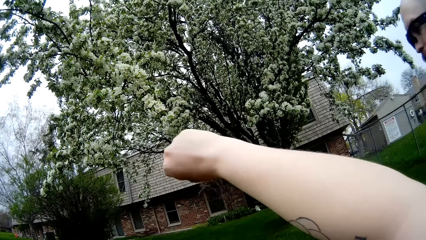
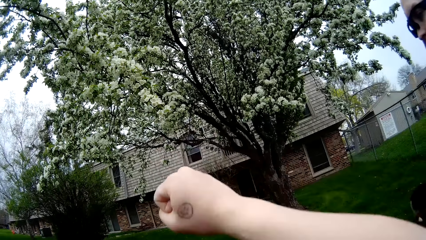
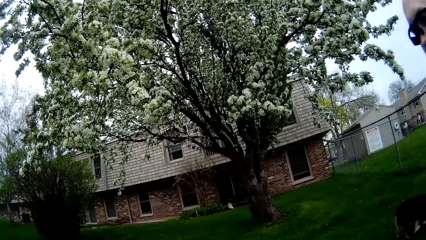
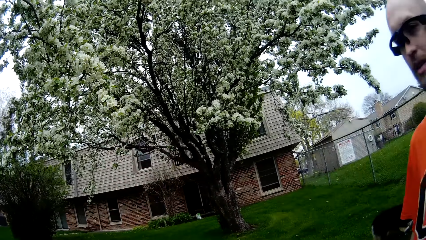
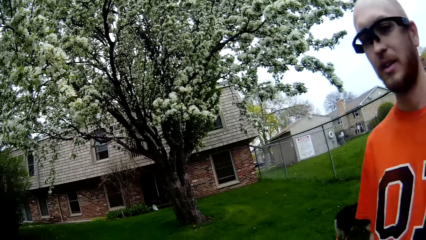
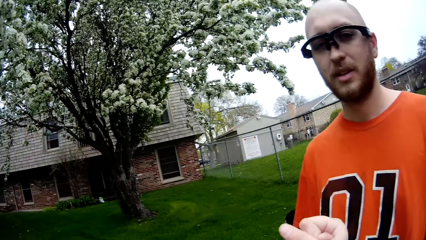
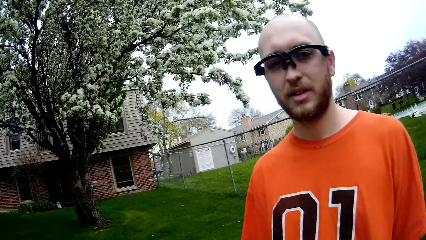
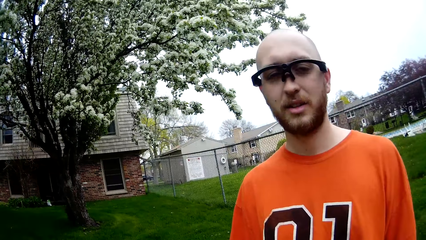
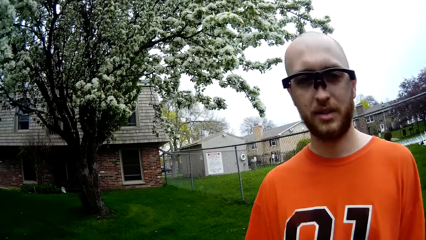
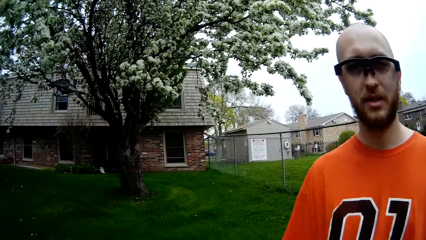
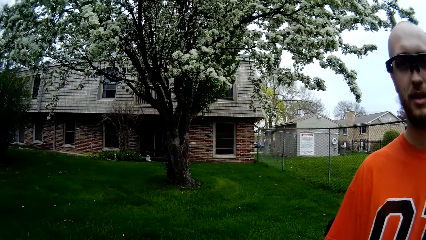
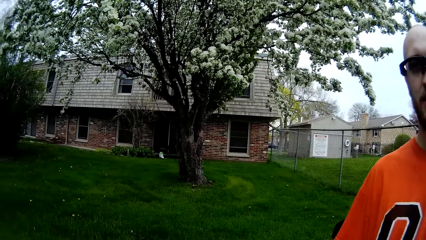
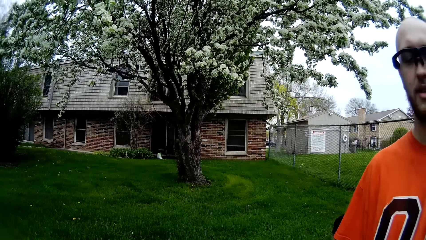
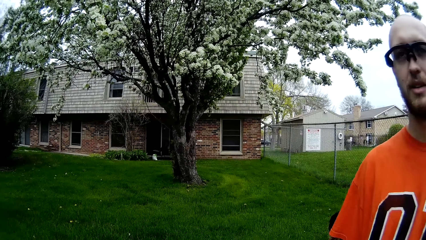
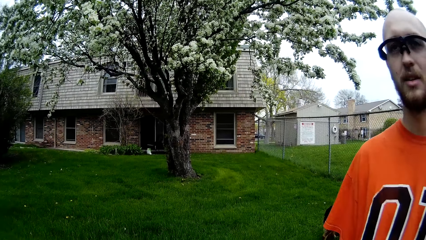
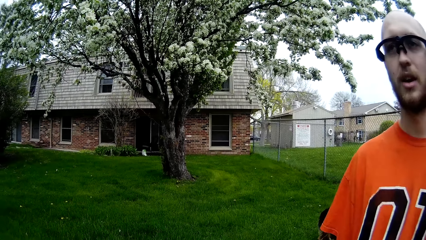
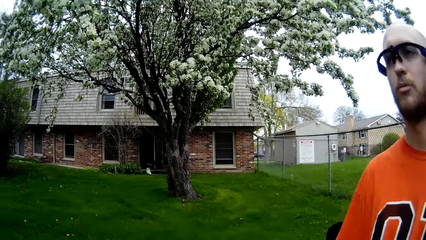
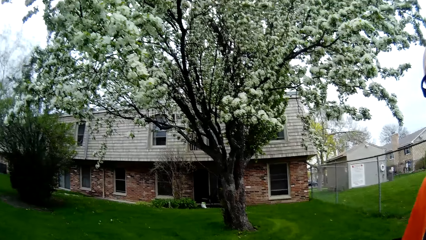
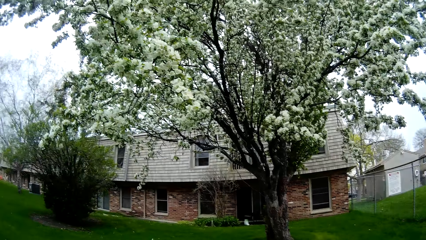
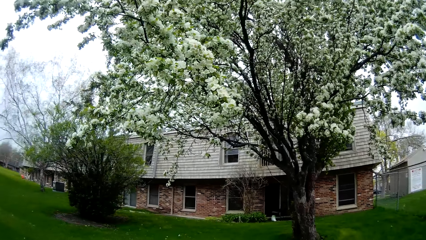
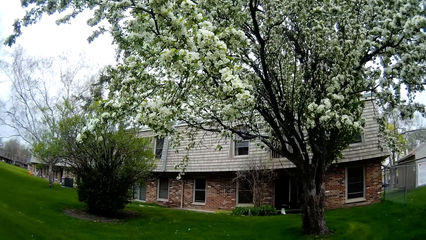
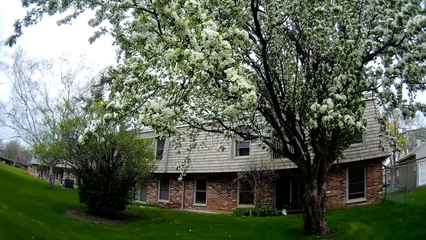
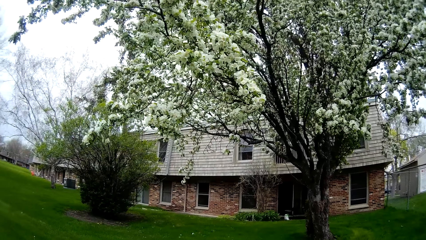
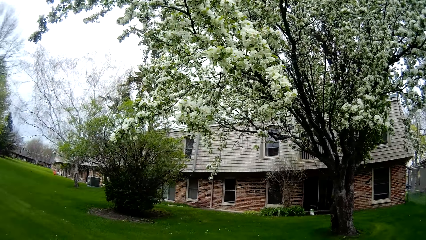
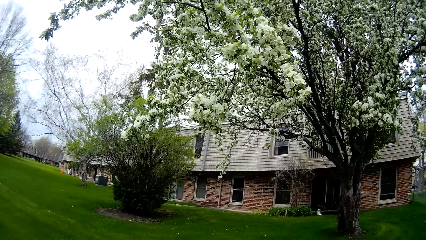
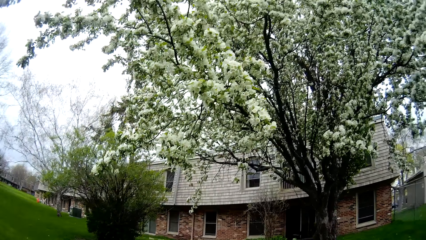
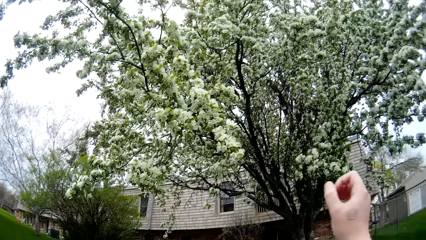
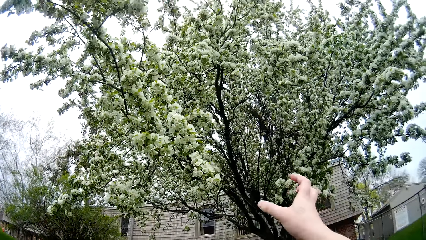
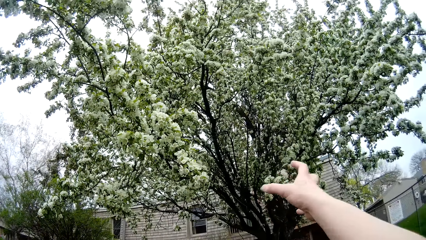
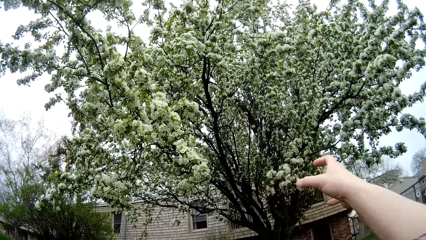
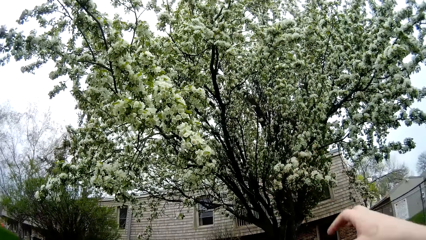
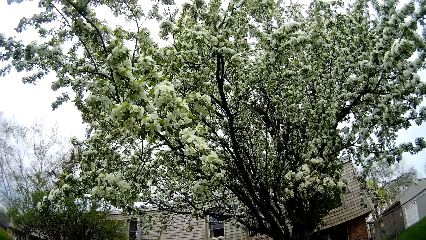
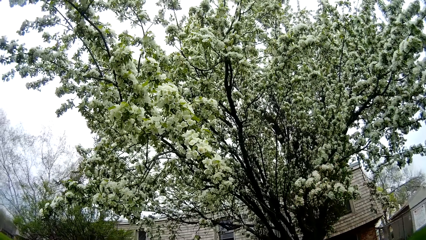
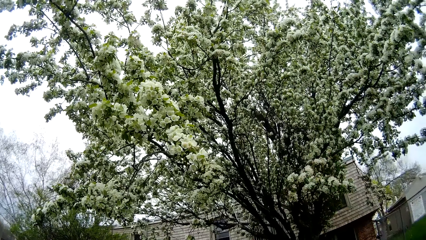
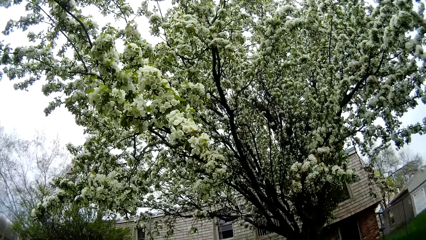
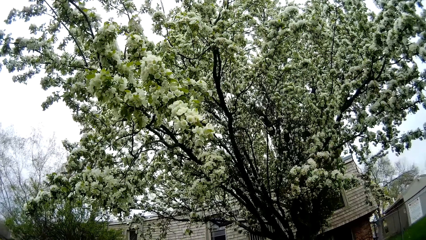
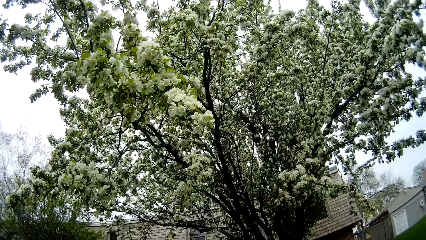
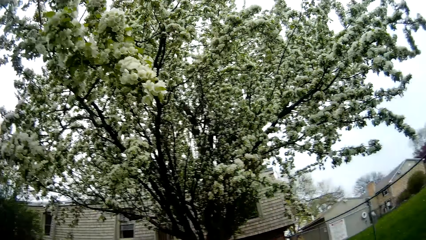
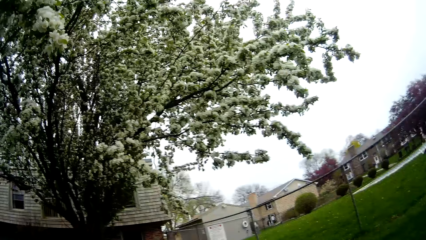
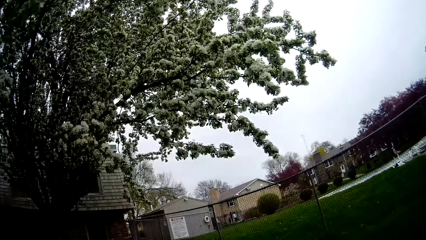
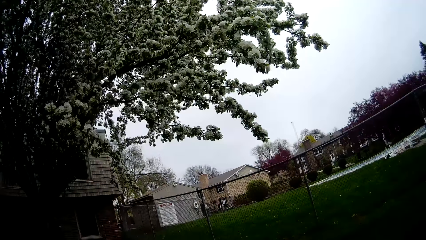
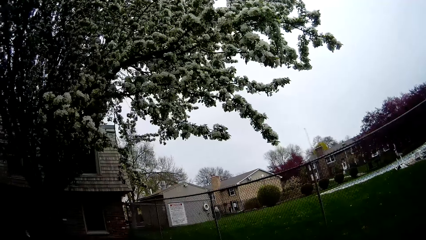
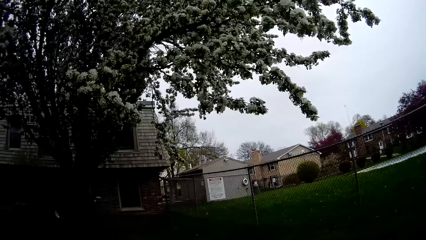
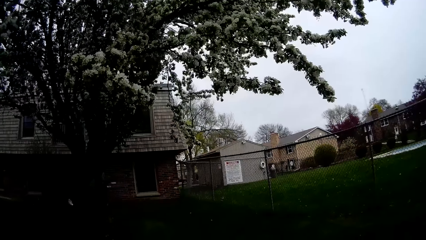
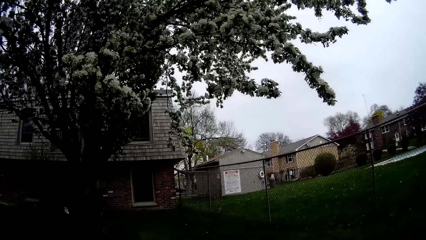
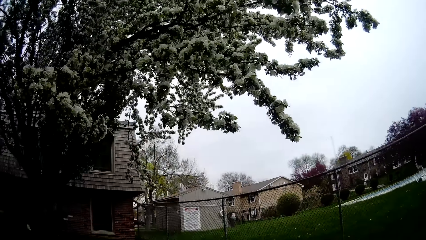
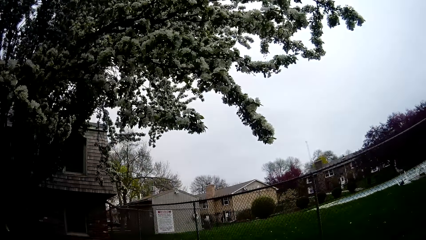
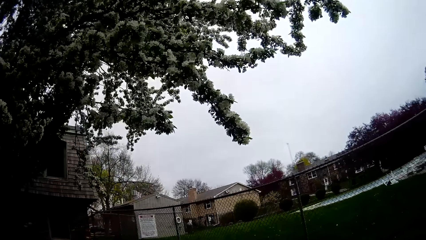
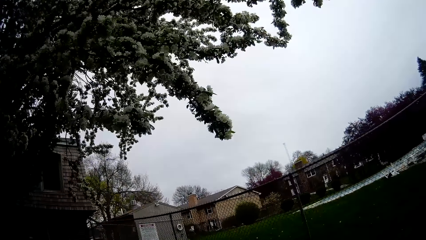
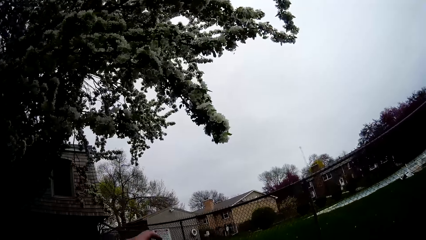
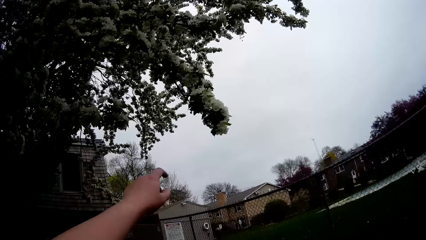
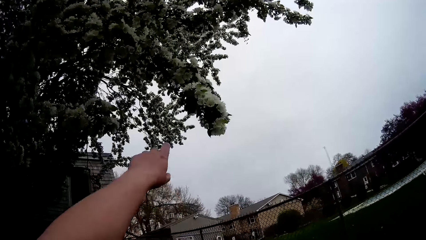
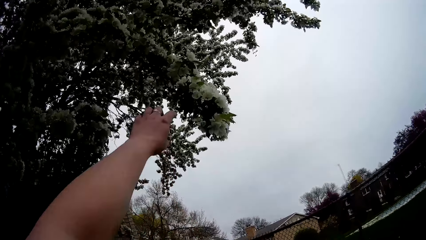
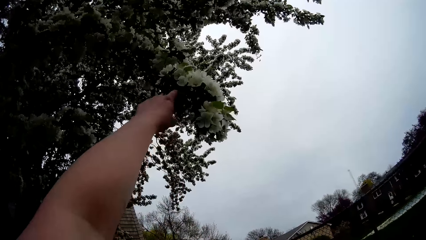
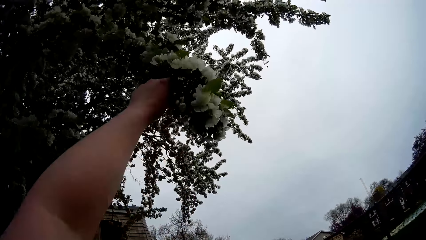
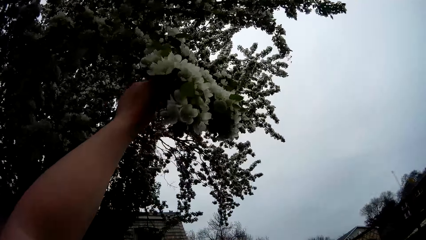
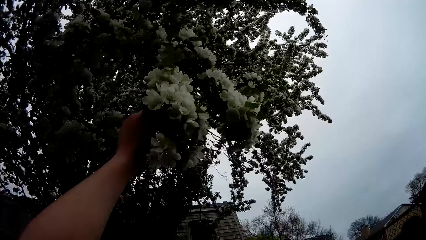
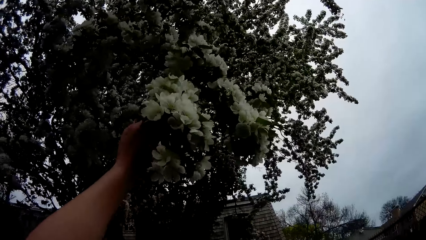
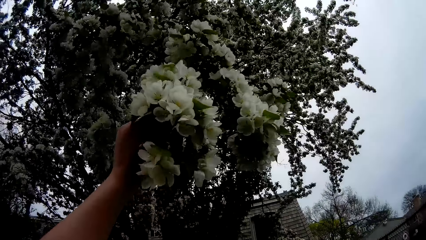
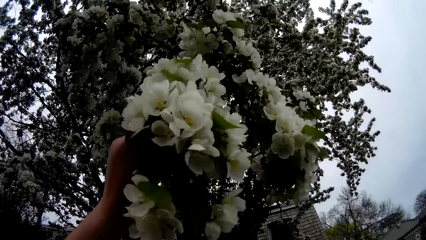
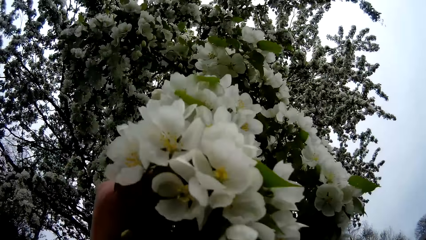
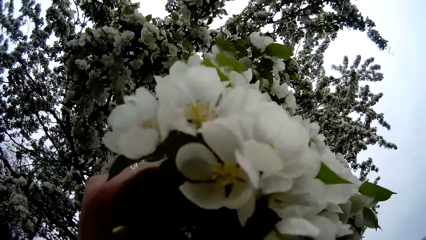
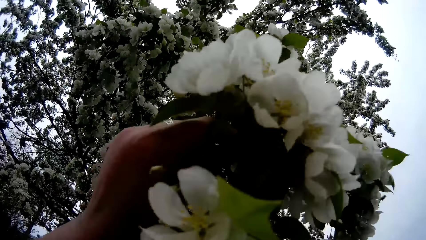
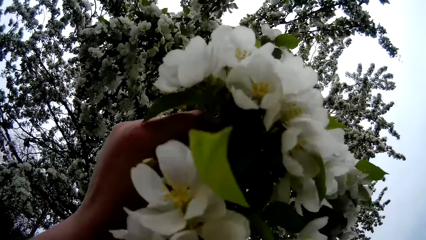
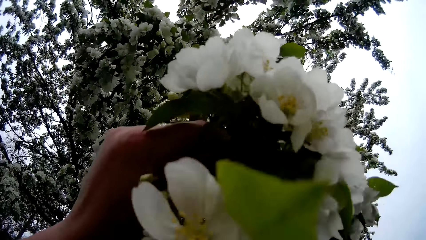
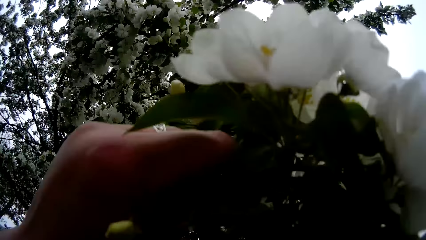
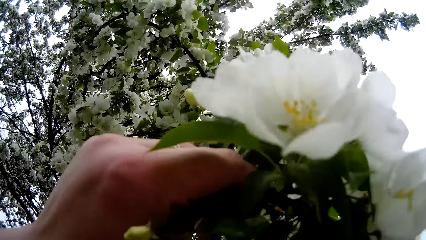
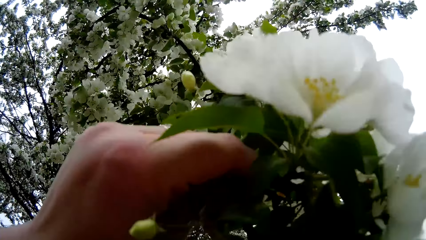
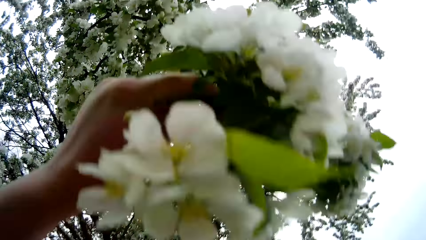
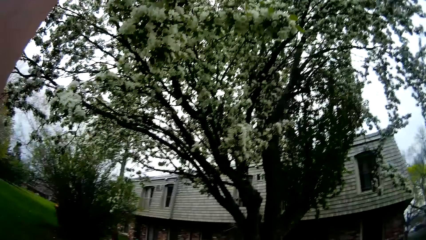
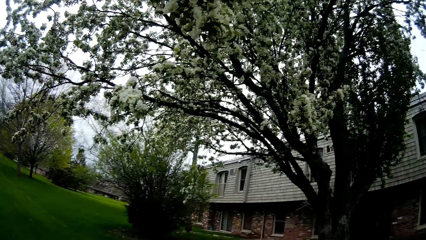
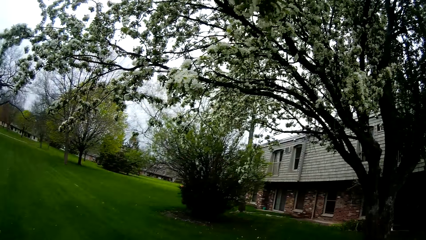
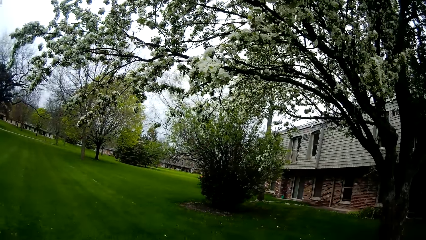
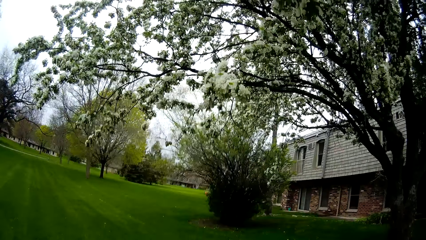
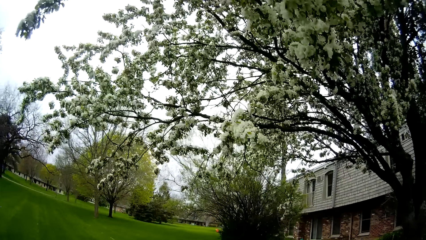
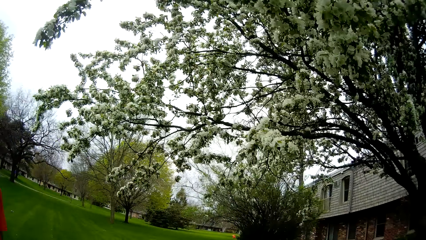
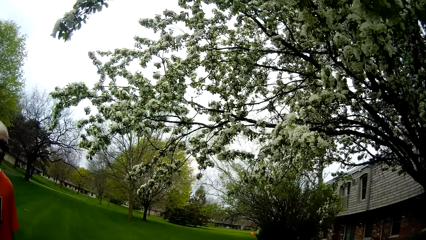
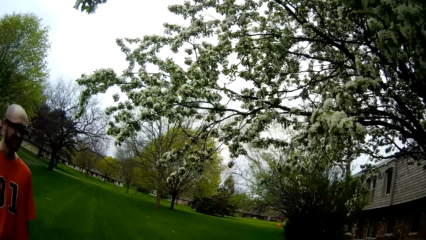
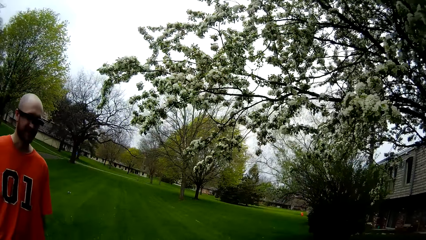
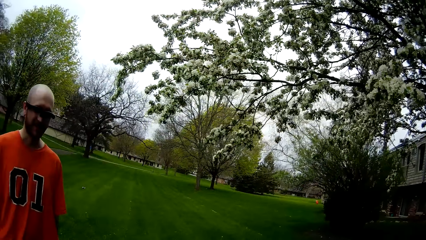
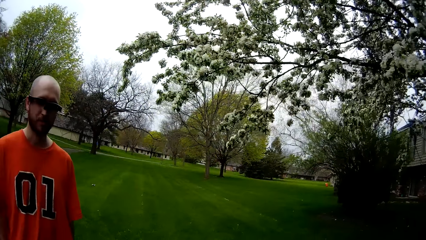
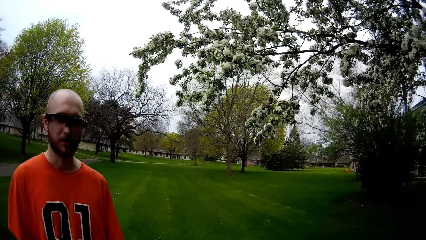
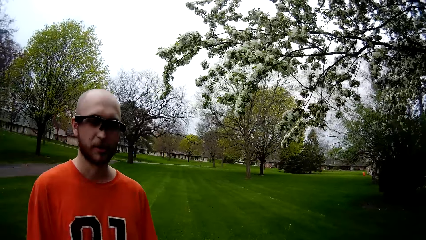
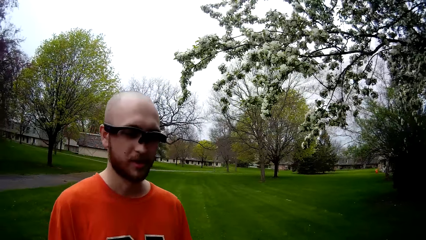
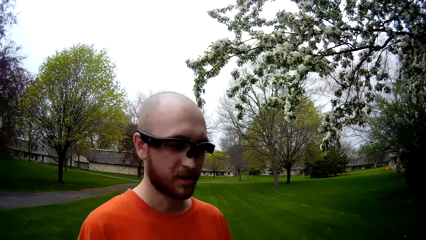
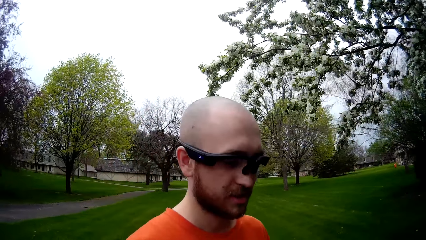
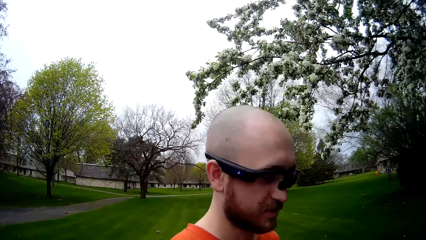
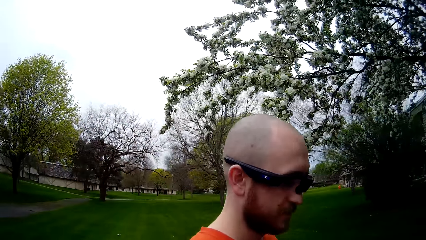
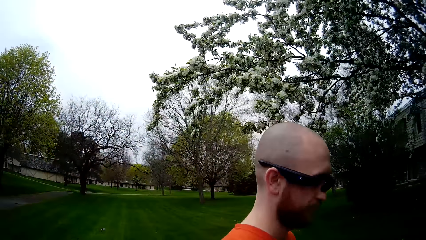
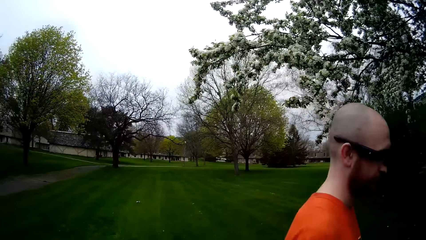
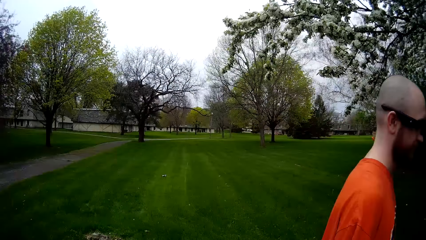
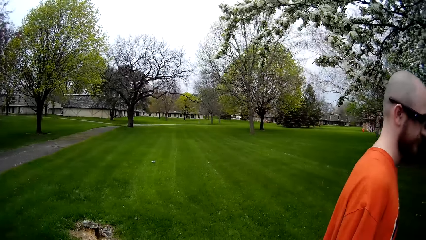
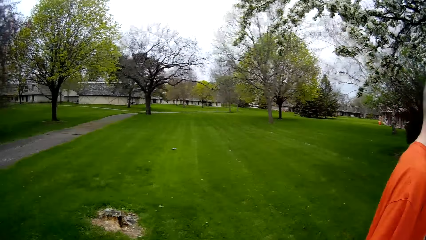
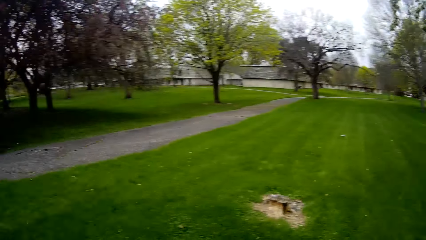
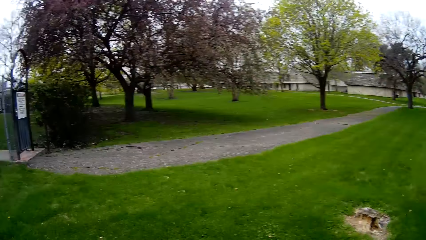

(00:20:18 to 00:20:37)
The camera wearer interacts with the man. She turns round. She touches the flowers on a tree with her left hand. She holds the flowers. She converses with the man. She turns round. The man walks in the compound.
